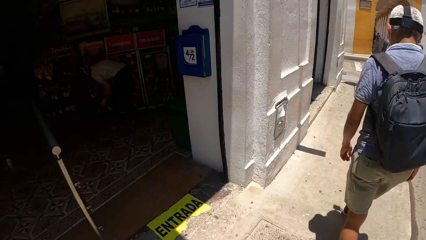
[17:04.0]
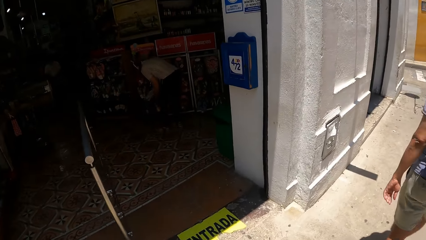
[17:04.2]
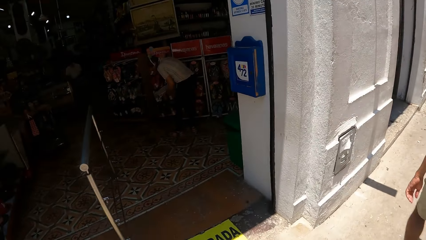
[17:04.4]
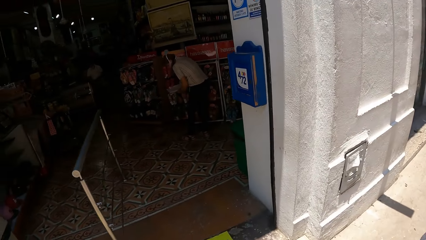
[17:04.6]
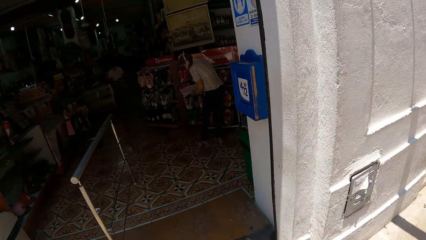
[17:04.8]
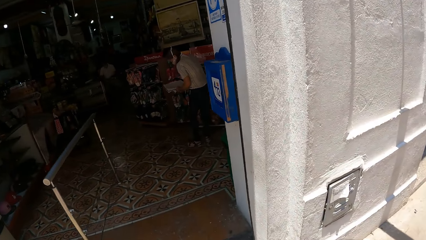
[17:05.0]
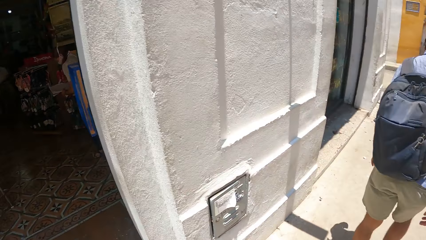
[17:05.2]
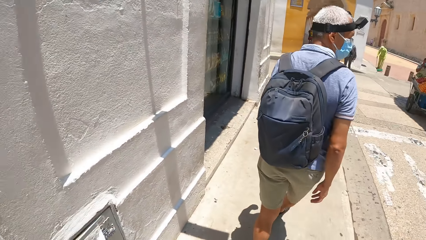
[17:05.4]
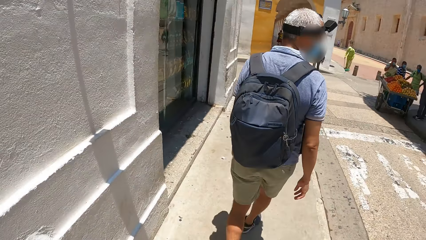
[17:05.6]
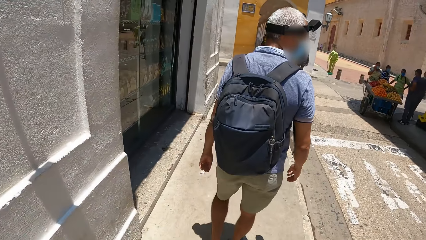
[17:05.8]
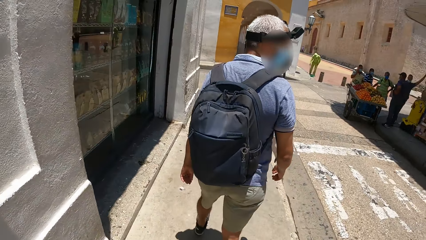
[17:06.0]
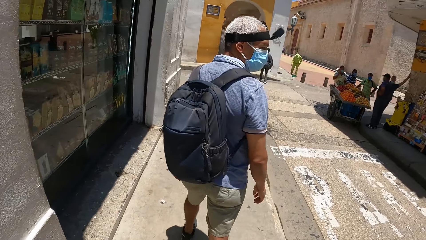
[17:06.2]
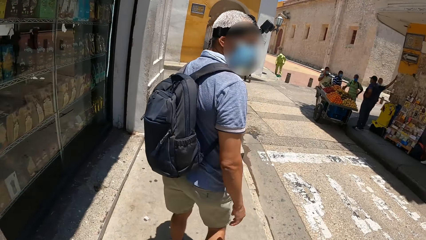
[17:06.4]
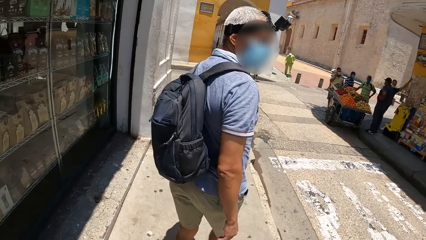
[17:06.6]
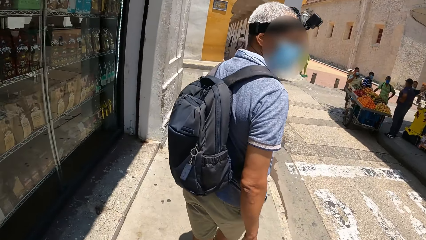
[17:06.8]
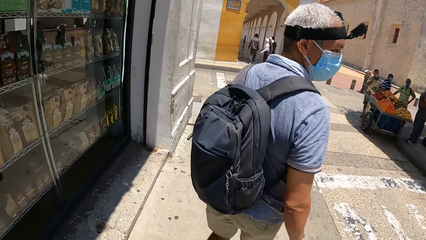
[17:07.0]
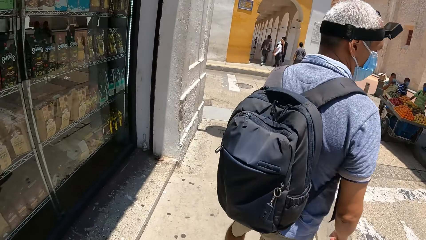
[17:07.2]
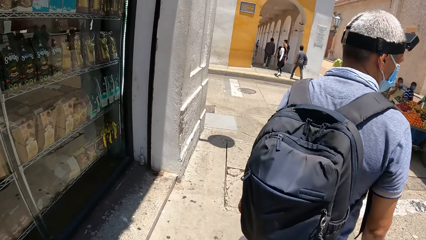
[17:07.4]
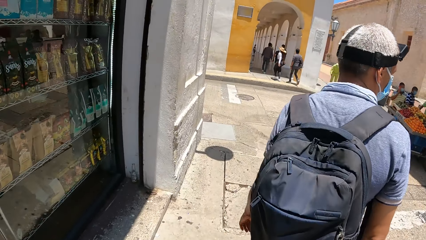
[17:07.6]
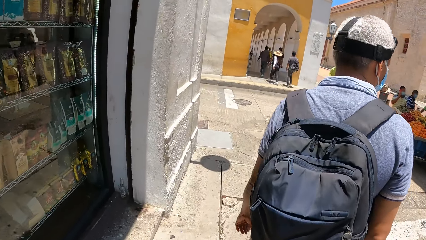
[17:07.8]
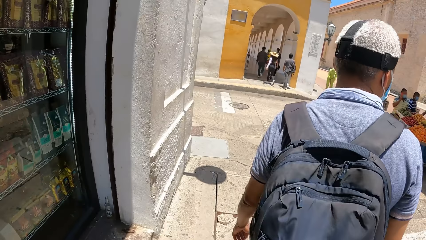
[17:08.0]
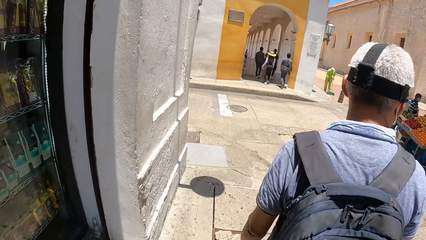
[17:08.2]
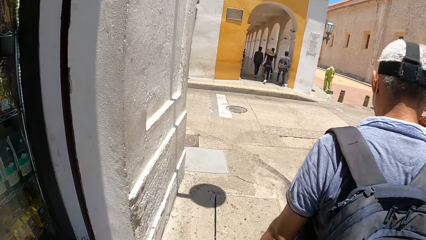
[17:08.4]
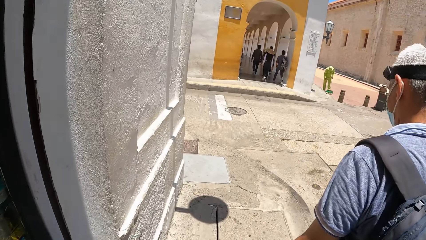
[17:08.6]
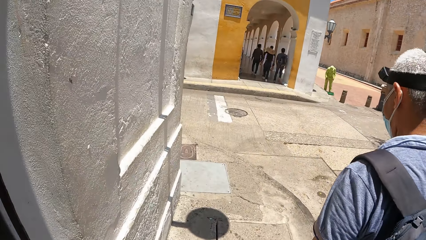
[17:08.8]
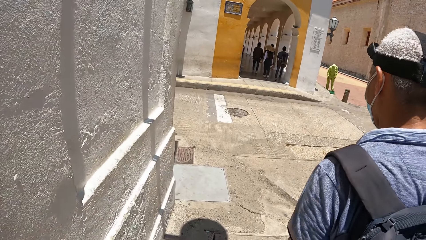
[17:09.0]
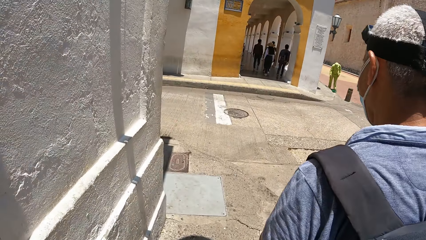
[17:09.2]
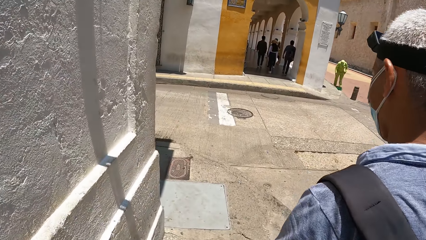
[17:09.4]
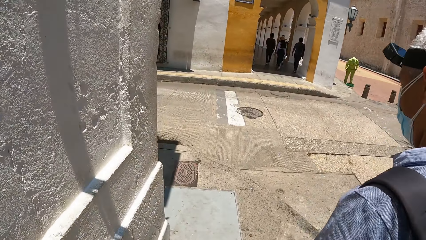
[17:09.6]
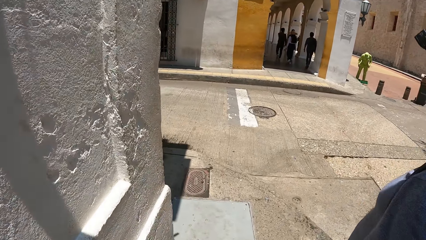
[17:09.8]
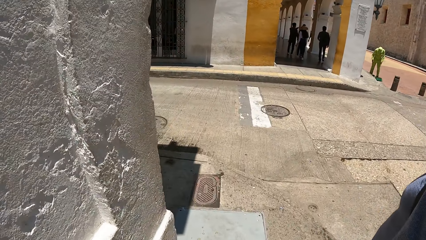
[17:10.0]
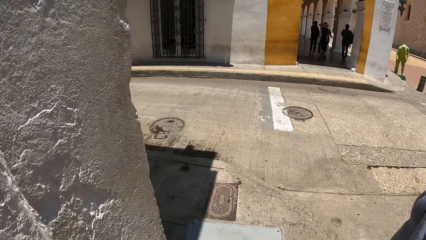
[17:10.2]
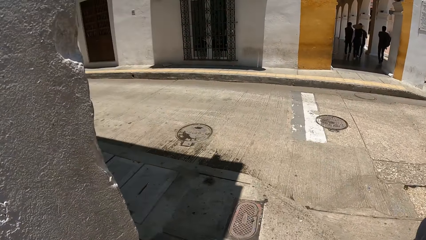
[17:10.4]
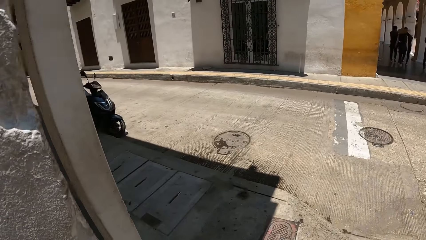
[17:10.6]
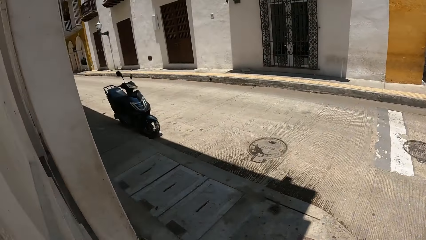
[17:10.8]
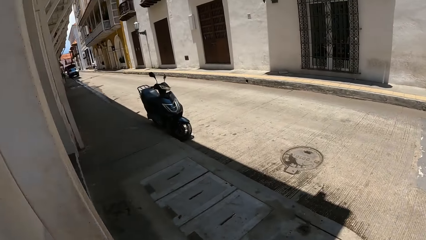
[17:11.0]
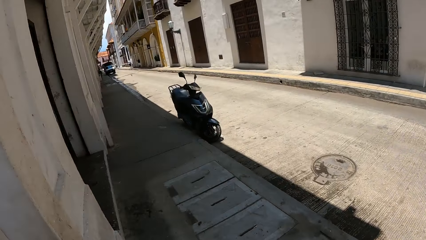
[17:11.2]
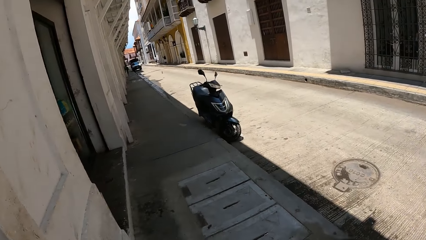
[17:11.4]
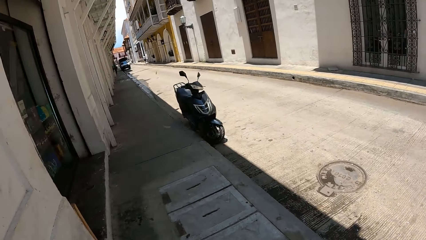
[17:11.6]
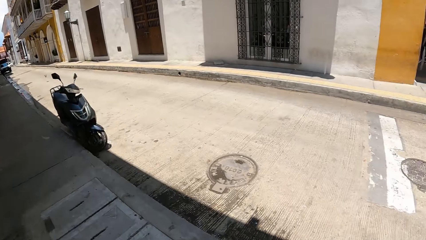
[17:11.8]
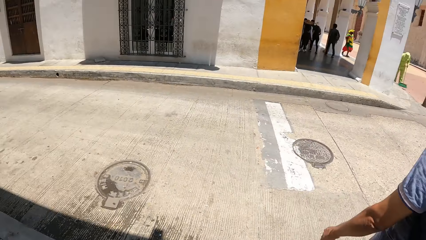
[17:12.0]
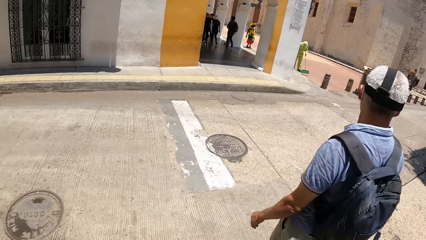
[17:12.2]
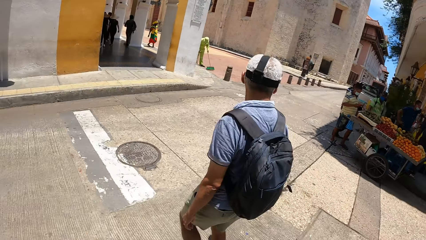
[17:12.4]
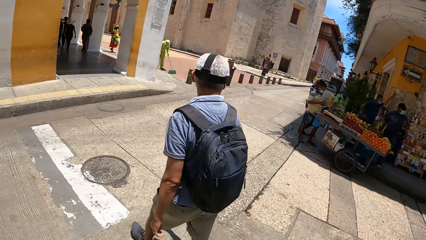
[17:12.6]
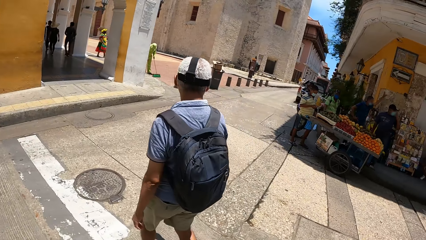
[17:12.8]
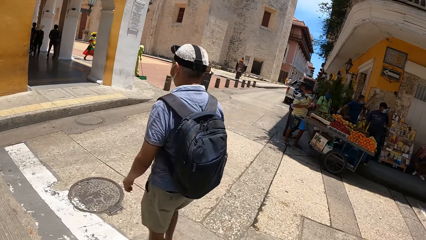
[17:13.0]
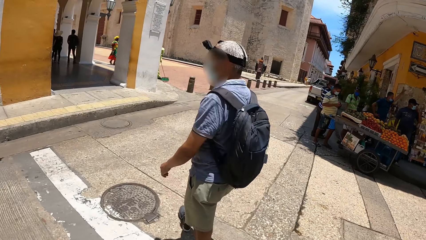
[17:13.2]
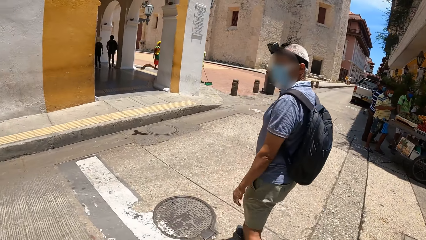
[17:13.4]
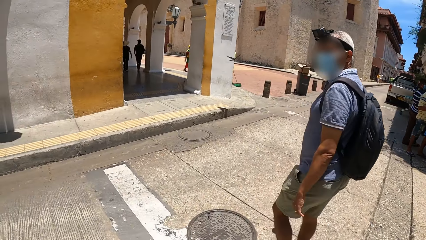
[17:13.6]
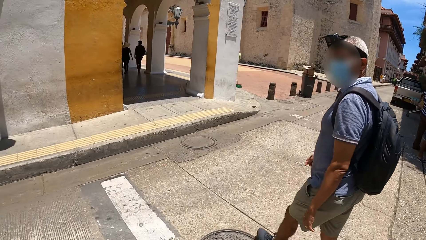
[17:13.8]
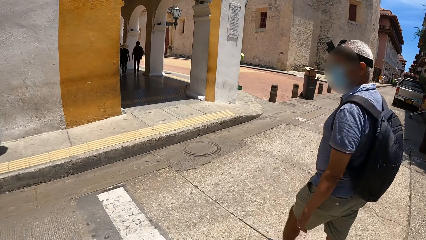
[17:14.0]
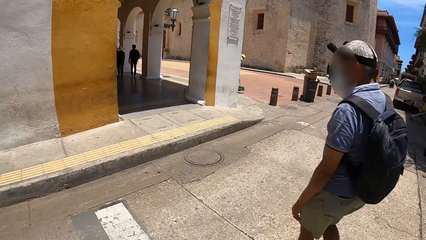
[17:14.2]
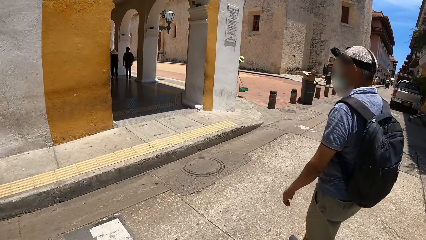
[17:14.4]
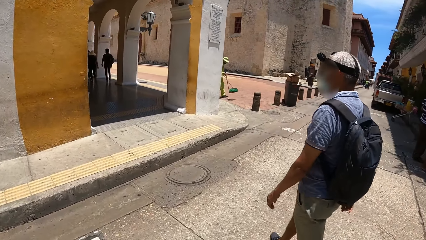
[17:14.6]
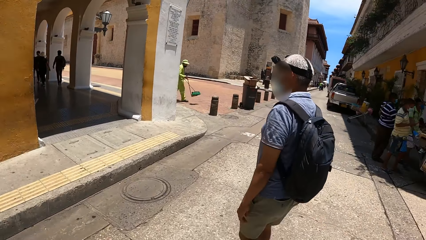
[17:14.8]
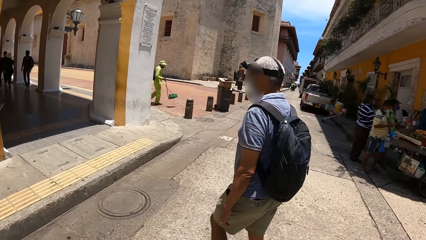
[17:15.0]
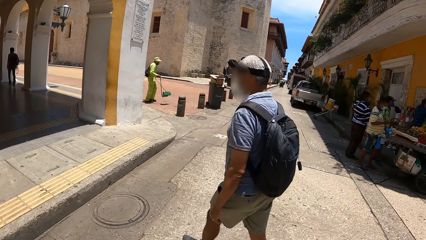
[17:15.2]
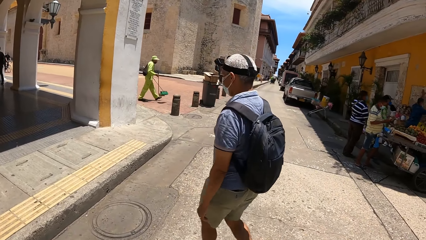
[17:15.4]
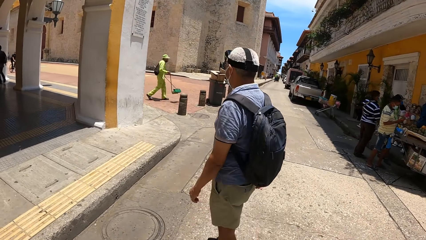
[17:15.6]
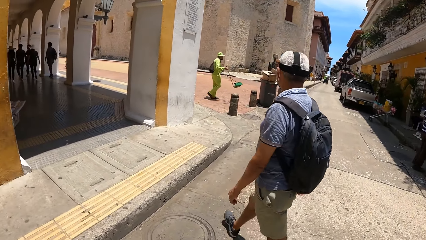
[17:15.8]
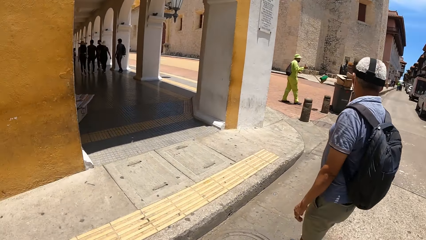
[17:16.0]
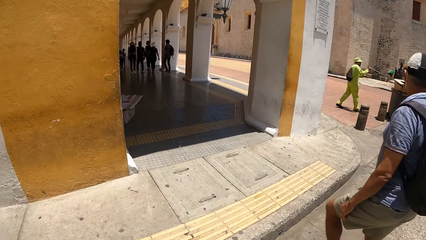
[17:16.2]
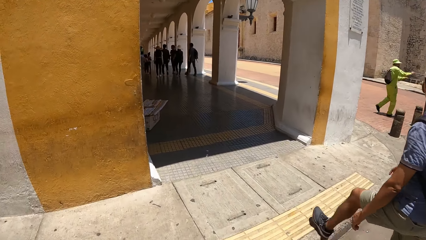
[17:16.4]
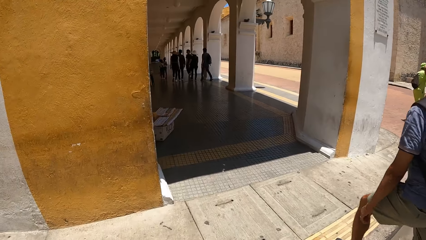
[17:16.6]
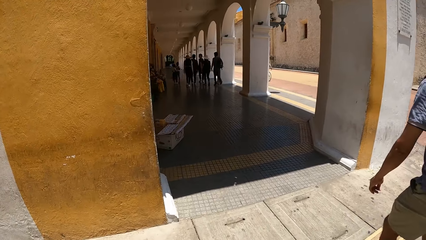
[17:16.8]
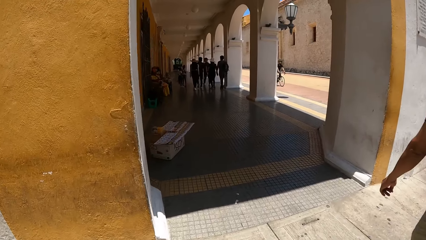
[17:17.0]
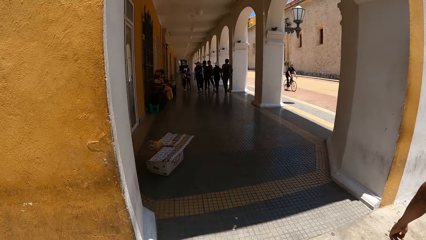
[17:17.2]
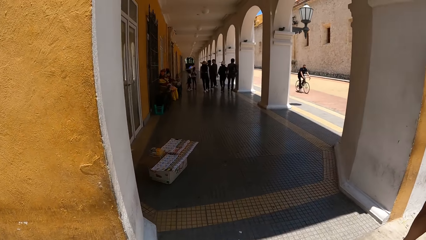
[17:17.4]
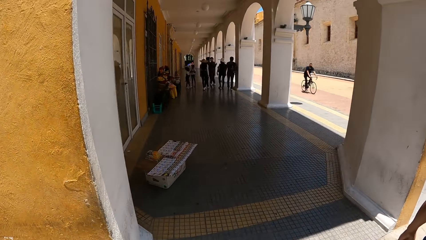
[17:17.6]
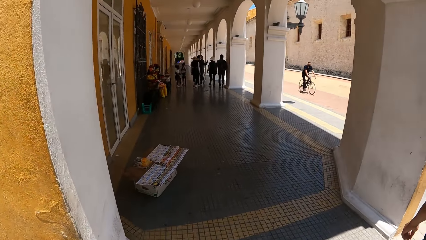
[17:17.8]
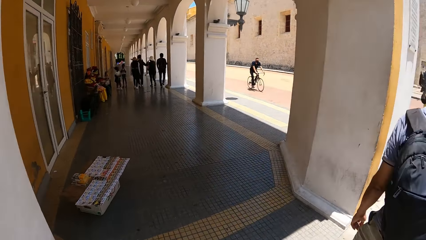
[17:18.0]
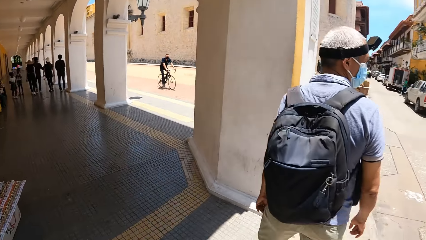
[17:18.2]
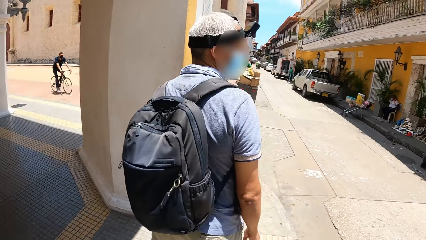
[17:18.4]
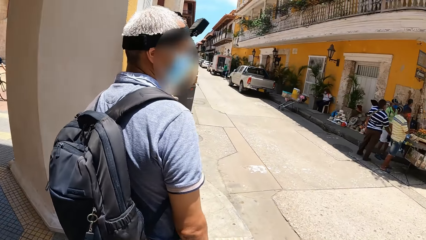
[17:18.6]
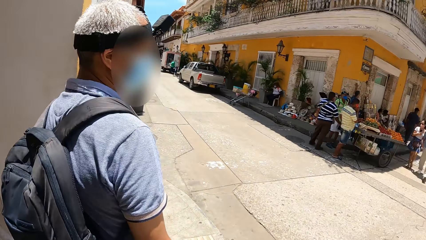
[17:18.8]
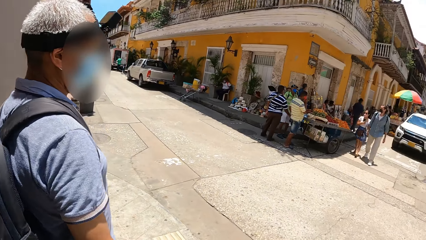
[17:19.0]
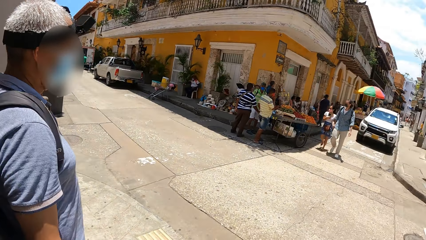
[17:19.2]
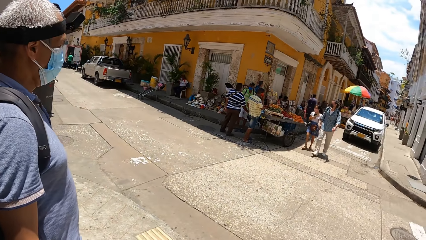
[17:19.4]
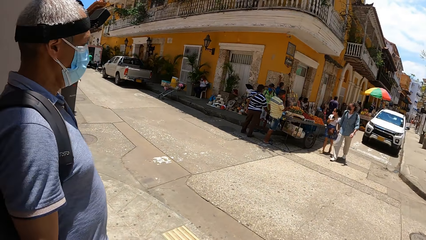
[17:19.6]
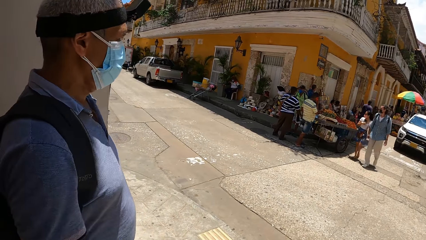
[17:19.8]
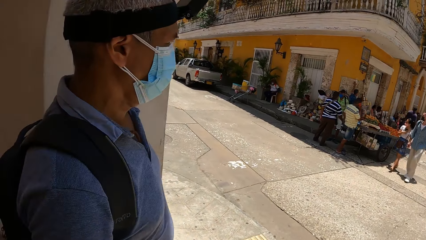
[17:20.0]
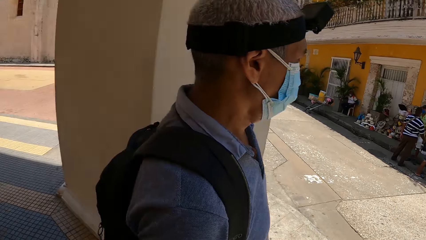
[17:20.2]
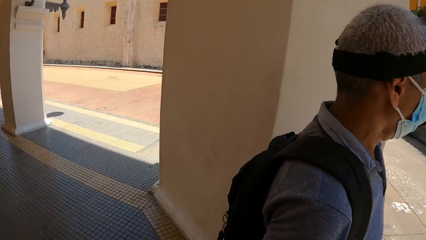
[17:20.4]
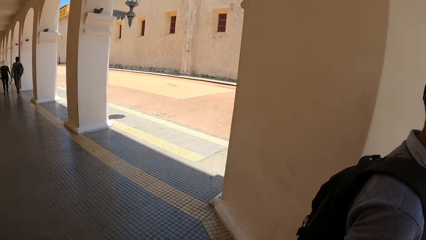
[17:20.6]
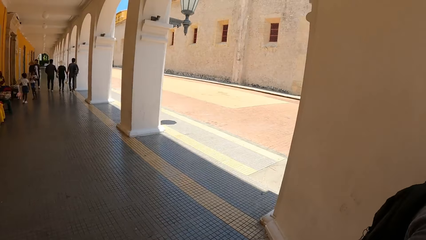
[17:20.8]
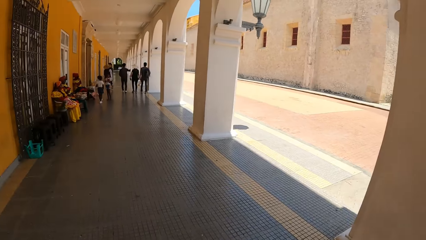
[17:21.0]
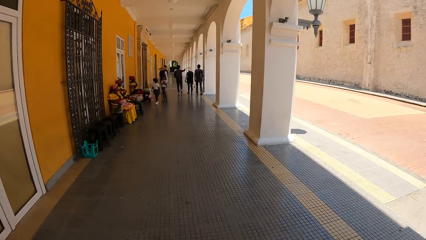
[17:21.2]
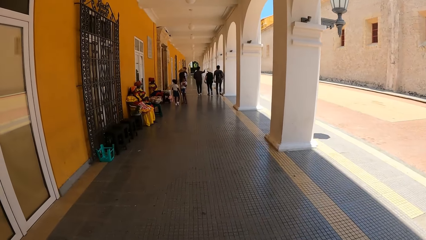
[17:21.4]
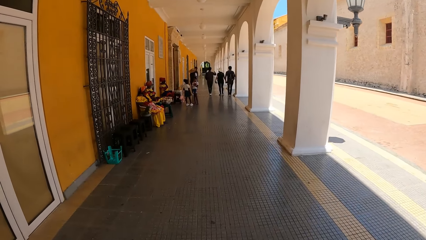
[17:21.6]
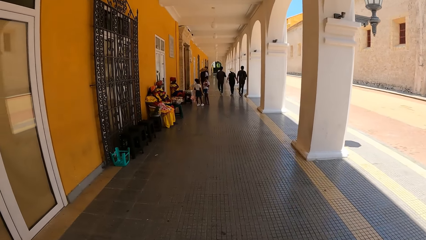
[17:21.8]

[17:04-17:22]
A person interacts with the camera wearer. The camera wearer walks. They look behind.
